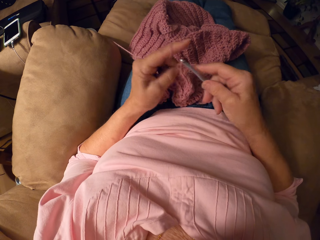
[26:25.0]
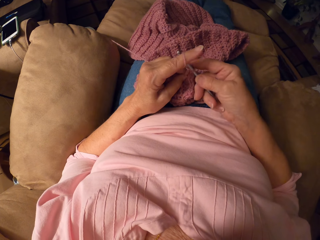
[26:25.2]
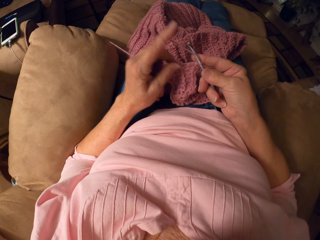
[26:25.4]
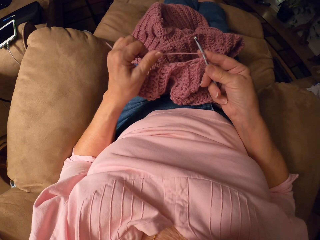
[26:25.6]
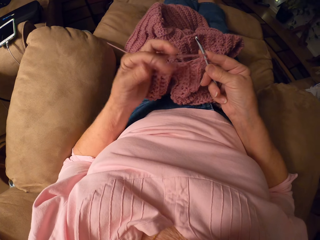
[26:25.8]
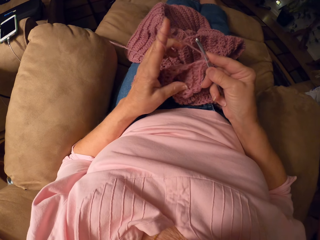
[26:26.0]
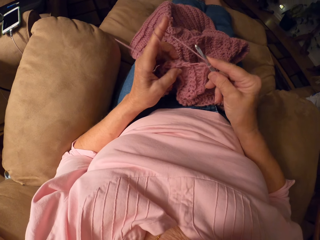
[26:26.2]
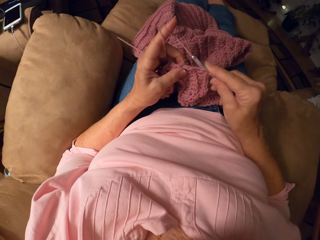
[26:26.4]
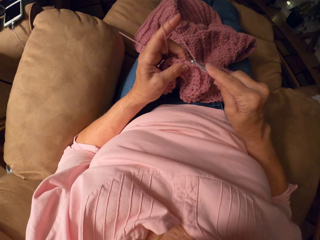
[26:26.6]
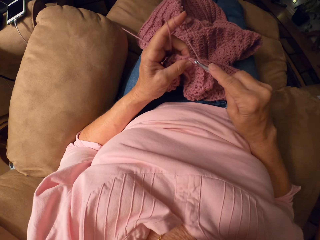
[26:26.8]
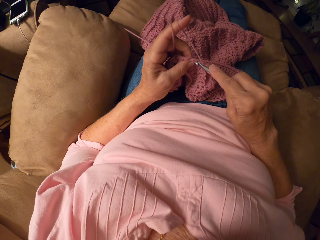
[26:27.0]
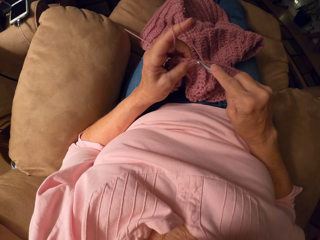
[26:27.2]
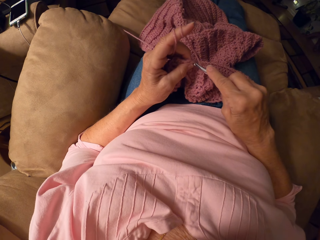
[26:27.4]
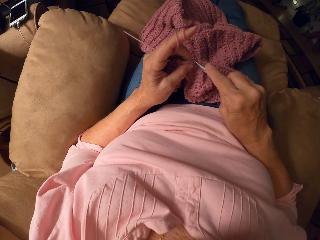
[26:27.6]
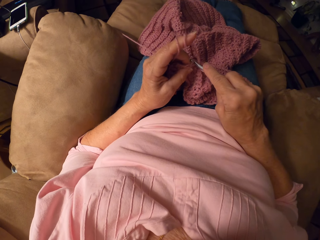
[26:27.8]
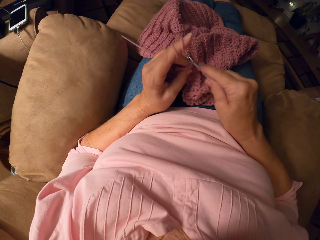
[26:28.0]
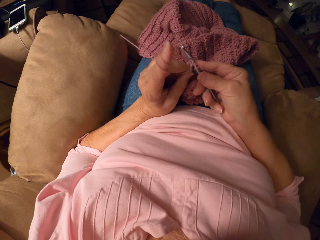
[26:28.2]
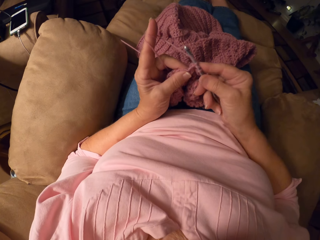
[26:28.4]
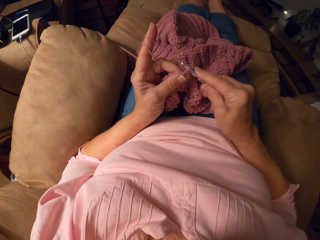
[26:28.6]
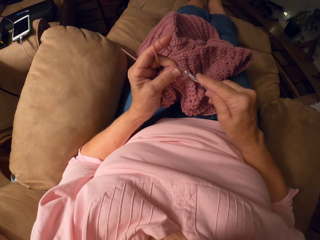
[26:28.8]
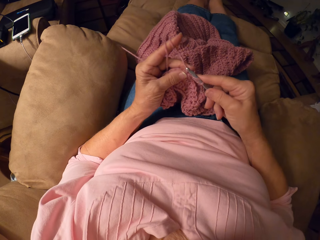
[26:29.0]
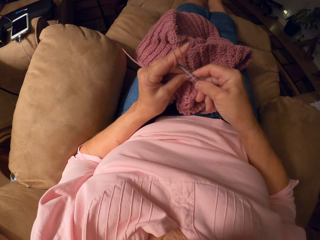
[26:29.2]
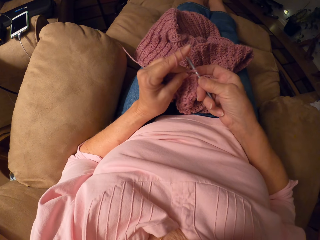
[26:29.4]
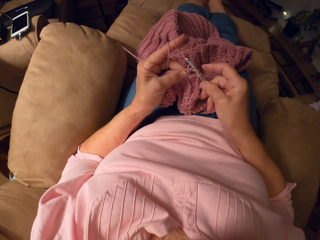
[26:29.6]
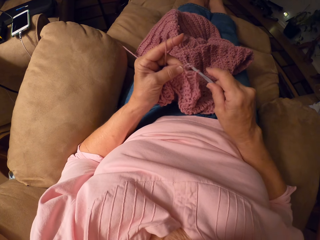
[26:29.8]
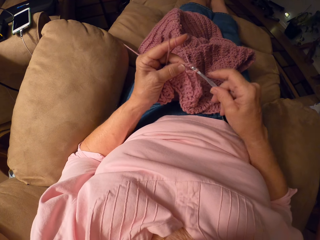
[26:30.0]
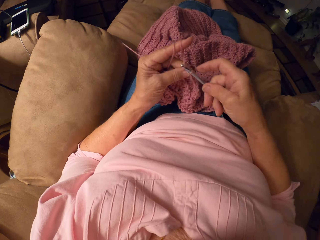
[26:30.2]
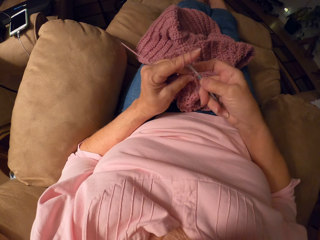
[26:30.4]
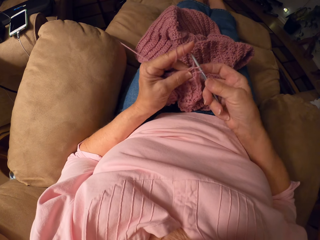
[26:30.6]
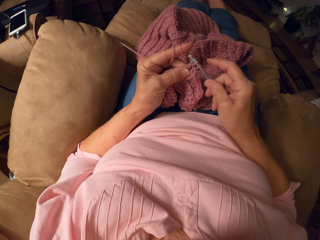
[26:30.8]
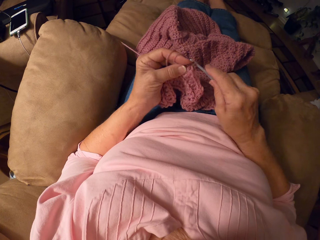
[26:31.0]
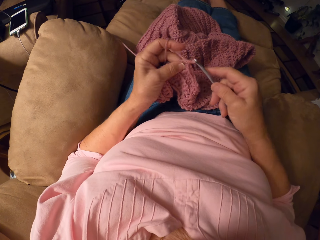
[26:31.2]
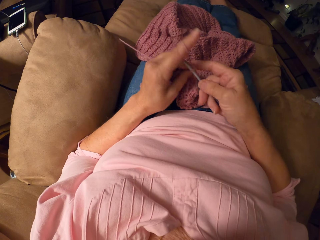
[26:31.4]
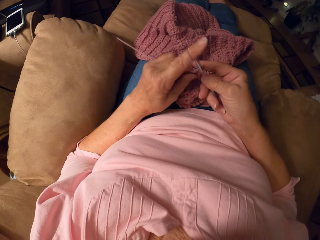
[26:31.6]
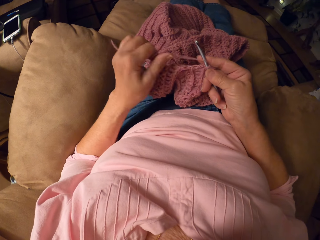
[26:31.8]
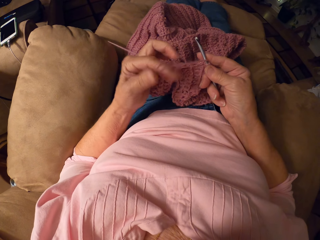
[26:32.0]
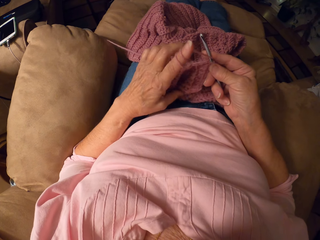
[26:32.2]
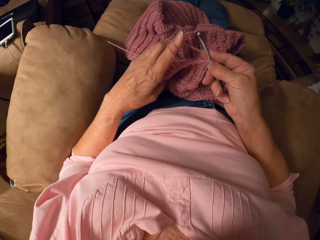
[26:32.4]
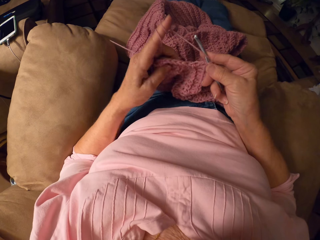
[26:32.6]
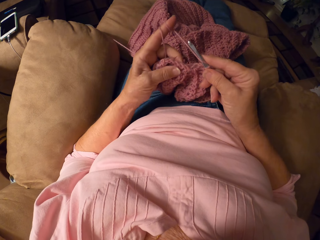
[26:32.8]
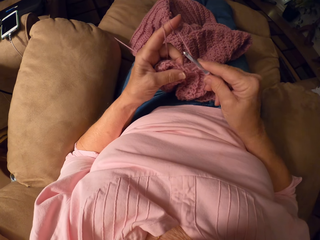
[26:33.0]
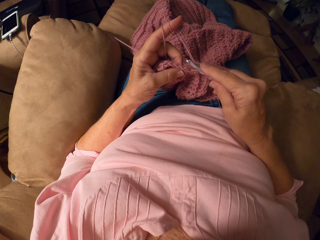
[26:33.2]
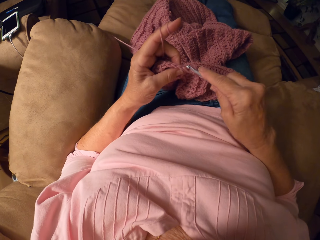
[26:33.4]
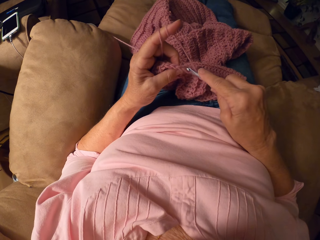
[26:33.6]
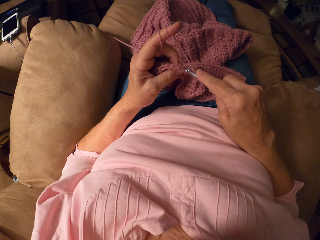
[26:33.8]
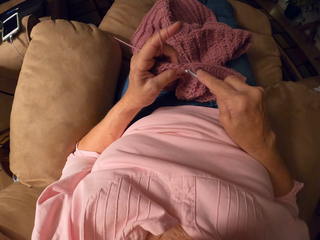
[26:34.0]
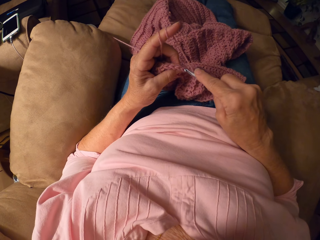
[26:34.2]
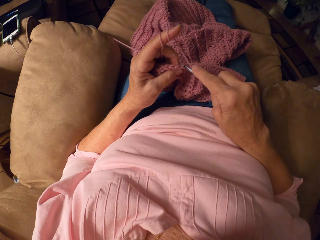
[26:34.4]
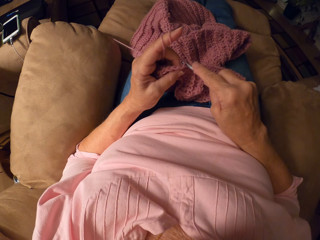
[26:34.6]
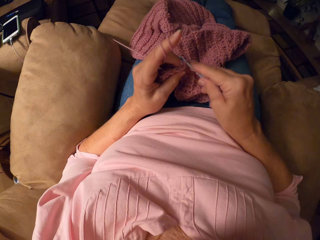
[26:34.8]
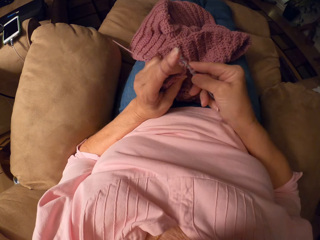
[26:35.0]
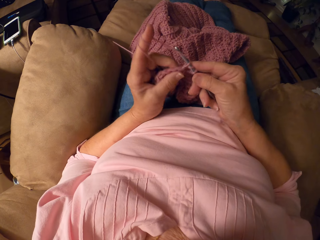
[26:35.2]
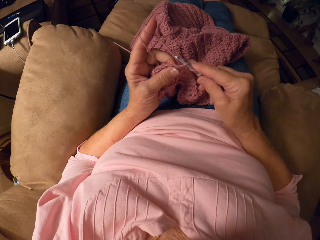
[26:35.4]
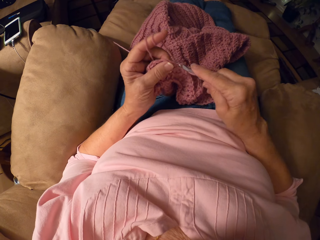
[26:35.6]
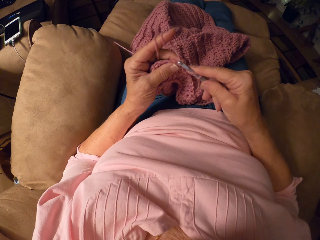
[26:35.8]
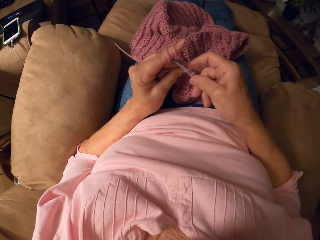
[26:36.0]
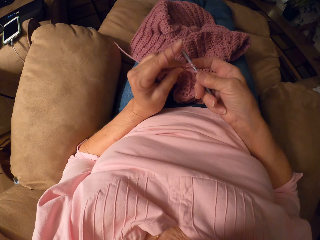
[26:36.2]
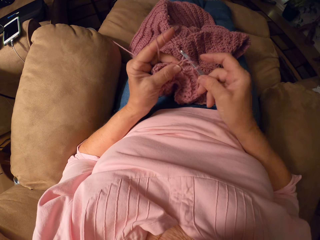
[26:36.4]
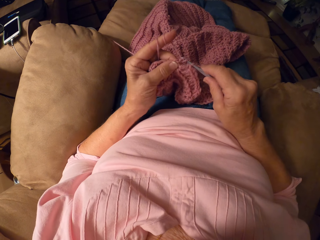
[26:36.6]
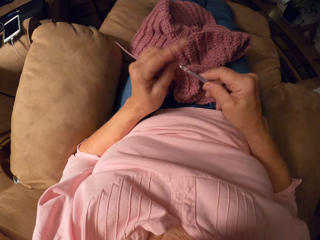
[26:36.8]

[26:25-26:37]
The camera wearer pulls a thread with a finger. They knit the cloth with a crochet hook and the thread.

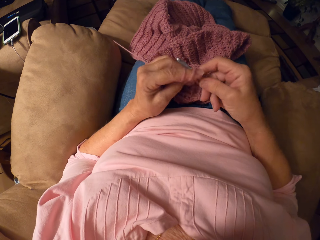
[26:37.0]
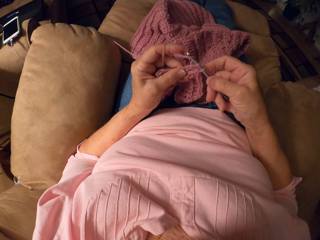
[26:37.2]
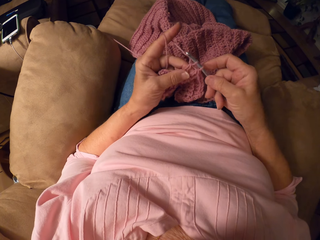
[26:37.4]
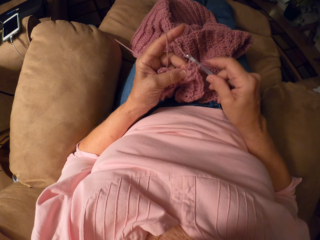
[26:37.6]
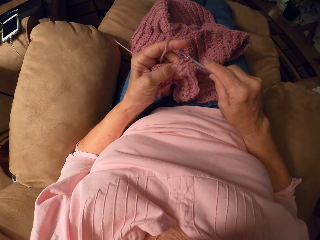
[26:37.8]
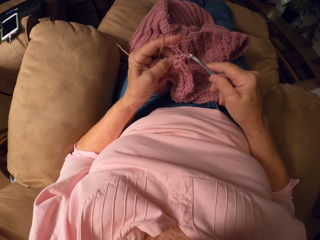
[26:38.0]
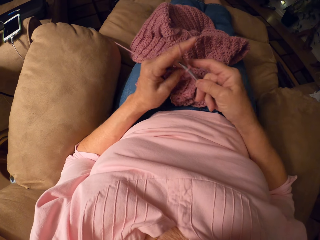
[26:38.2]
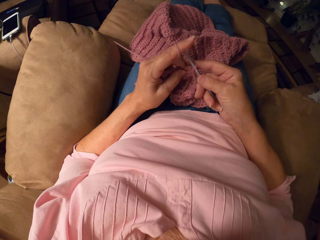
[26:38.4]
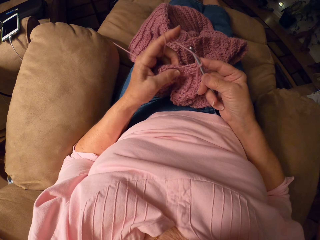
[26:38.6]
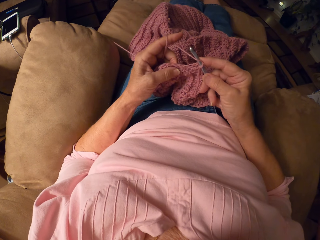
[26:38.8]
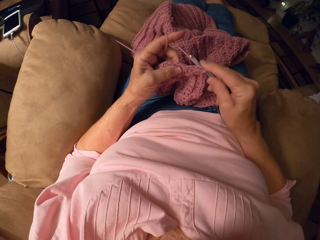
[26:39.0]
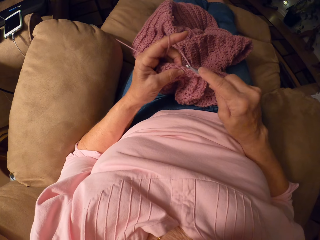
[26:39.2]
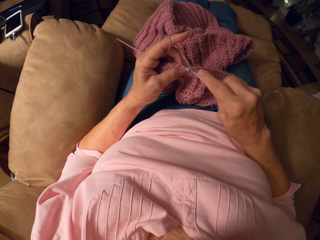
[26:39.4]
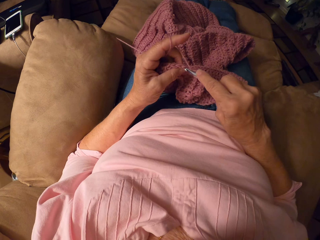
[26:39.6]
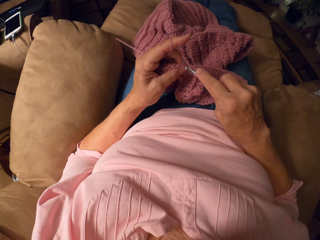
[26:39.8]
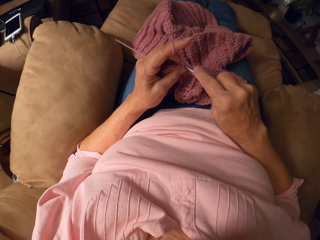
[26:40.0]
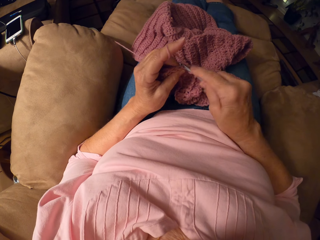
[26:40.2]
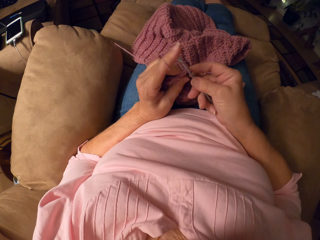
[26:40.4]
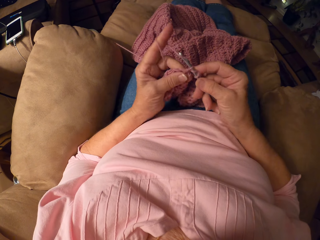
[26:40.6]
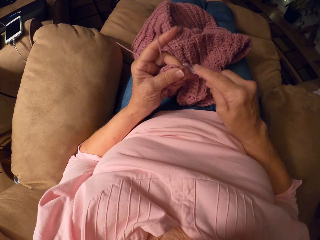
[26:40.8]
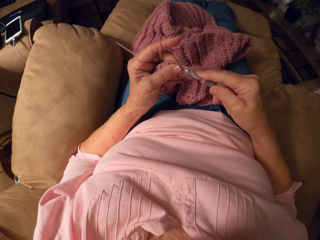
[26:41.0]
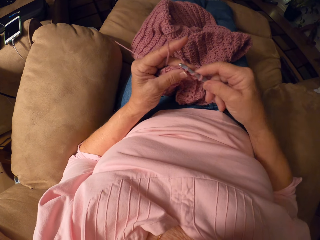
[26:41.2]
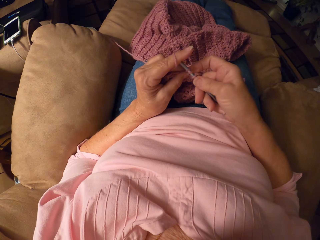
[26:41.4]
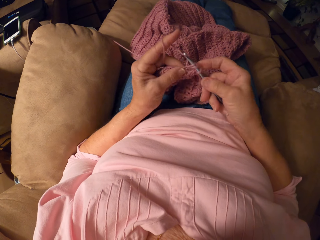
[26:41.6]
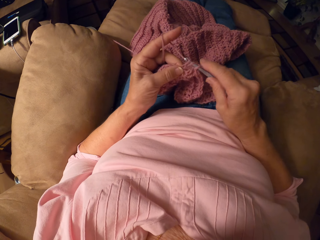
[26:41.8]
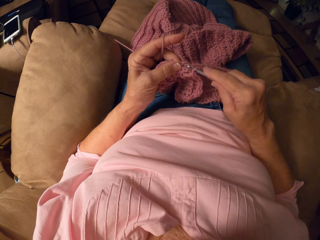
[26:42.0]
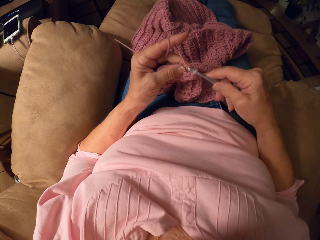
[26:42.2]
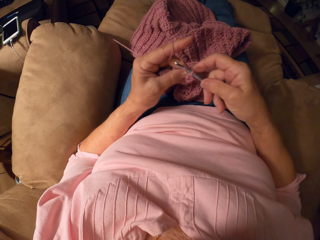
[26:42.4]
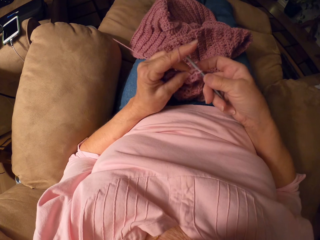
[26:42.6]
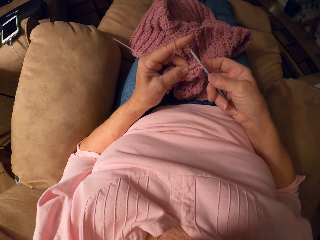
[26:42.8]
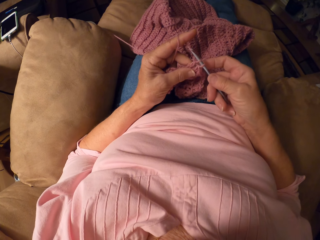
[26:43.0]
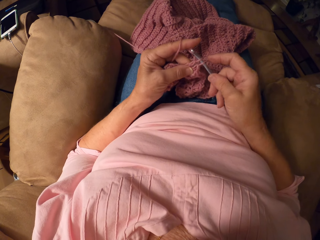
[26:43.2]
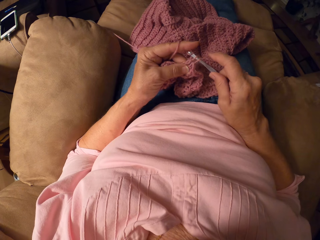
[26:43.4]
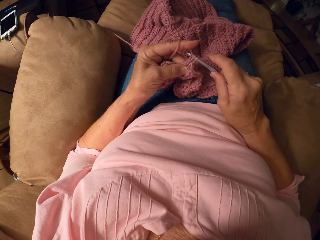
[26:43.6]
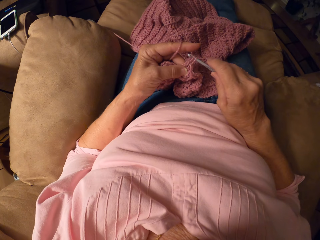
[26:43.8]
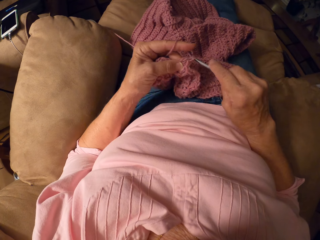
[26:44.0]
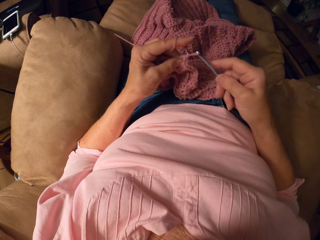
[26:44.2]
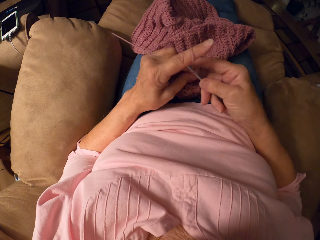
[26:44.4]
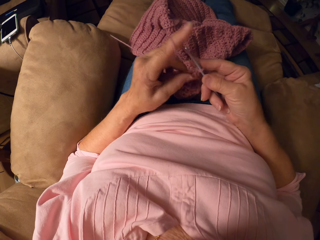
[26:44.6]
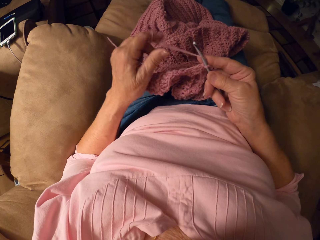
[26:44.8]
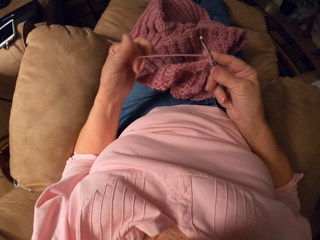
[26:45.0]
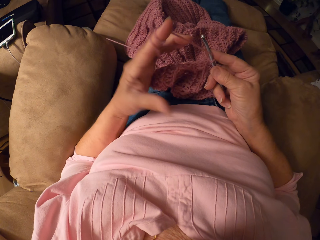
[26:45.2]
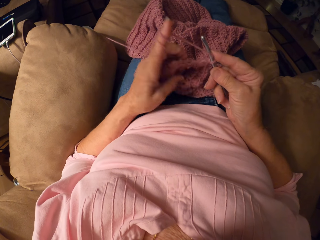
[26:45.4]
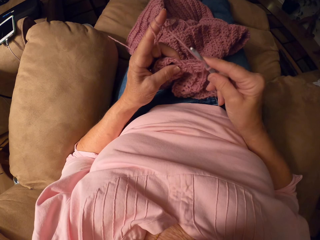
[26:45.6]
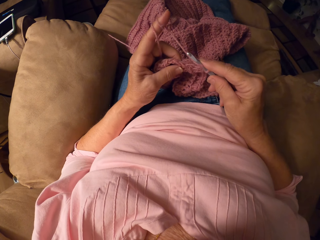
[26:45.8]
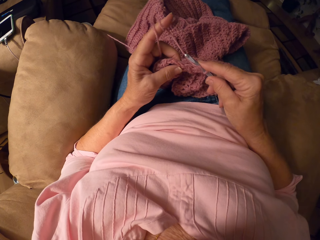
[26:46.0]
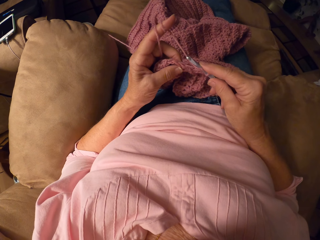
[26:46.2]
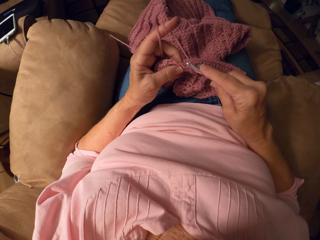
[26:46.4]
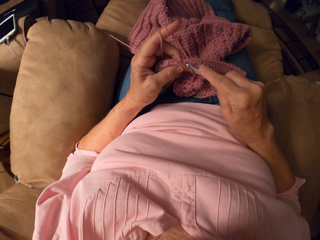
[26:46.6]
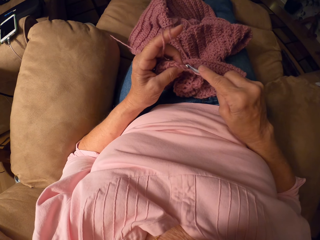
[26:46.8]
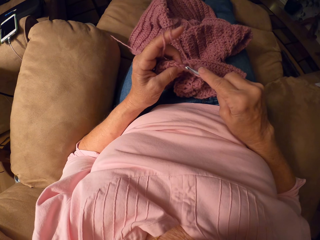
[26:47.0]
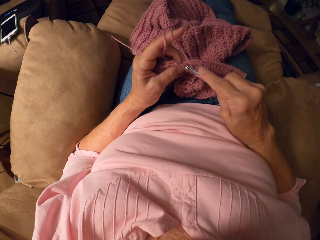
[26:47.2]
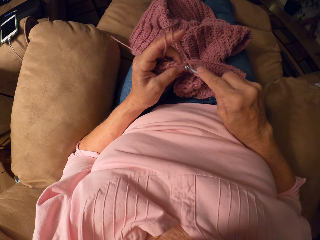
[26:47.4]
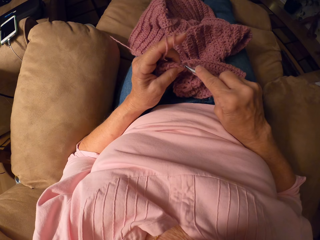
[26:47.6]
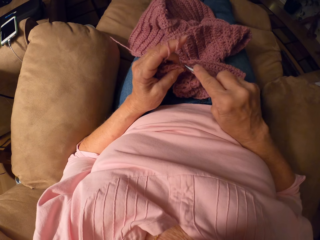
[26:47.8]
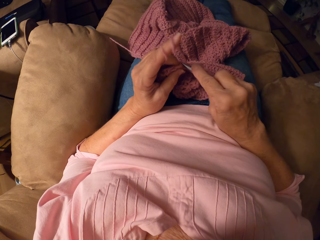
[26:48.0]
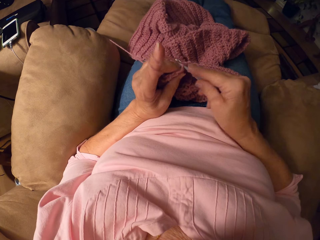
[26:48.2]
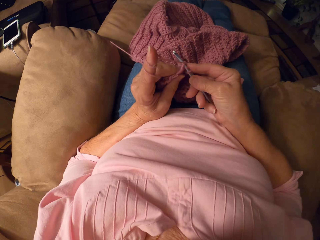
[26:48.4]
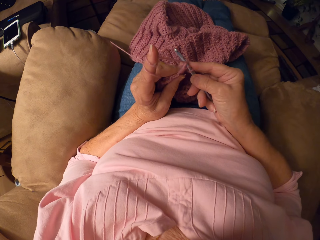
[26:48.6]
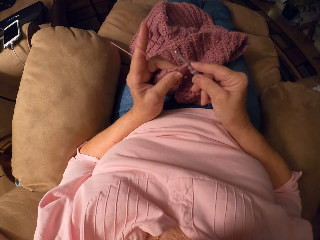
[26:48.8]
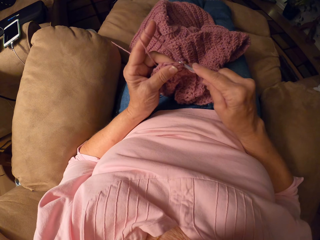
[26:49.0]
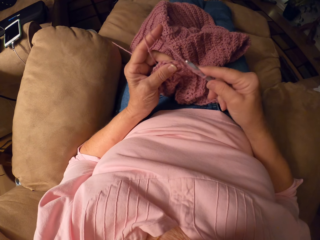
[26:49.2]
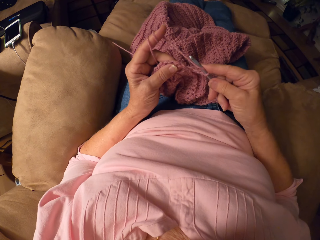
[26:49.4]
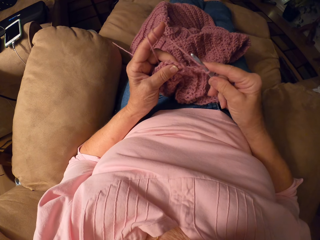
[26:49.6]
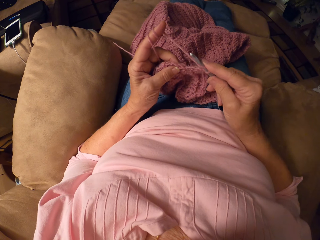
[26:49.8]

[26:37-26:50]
The camera wearer pulls a thread with a finger. They knit the cloth with a crochet hook and the thread.
